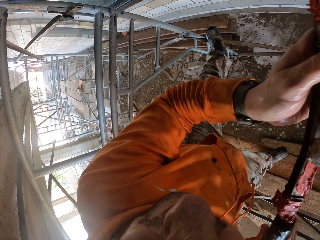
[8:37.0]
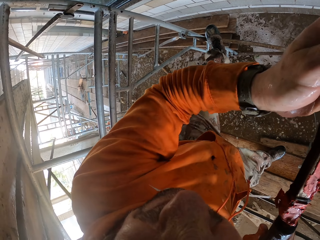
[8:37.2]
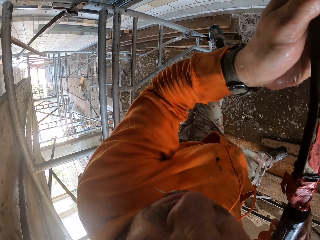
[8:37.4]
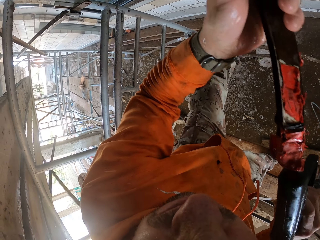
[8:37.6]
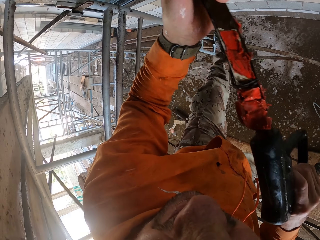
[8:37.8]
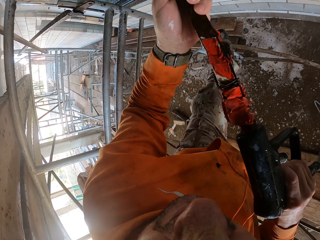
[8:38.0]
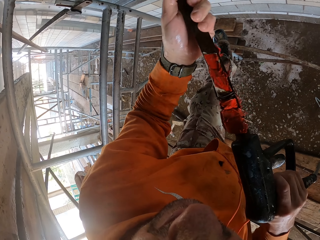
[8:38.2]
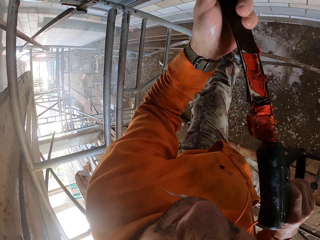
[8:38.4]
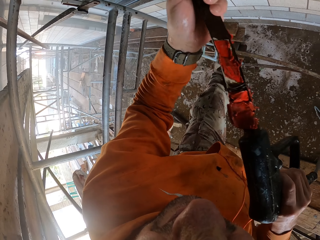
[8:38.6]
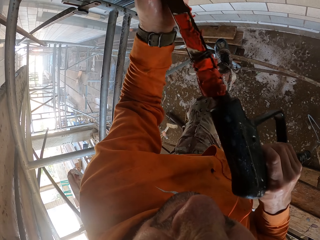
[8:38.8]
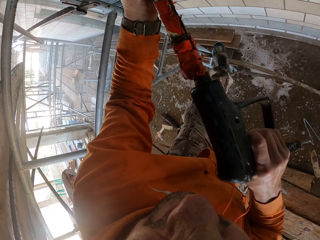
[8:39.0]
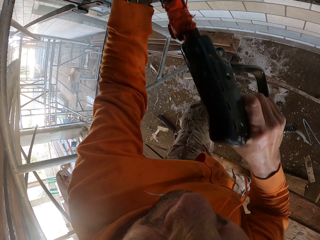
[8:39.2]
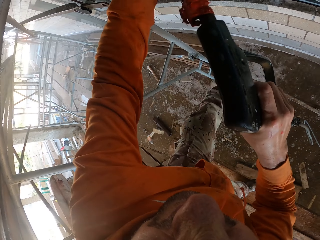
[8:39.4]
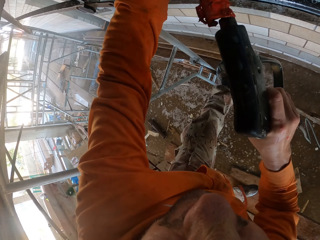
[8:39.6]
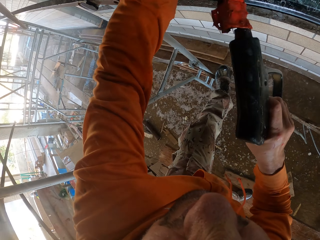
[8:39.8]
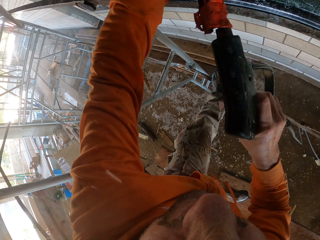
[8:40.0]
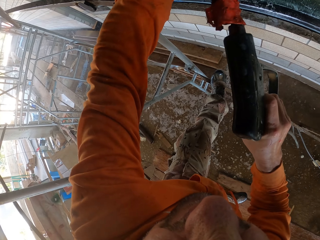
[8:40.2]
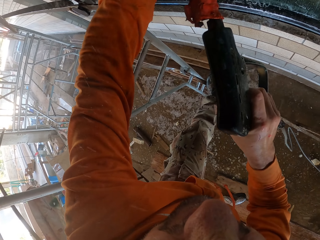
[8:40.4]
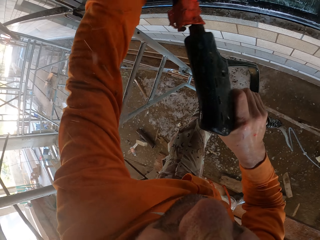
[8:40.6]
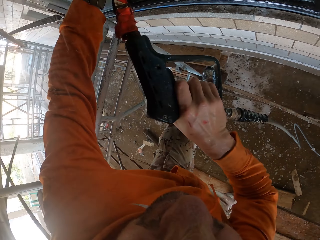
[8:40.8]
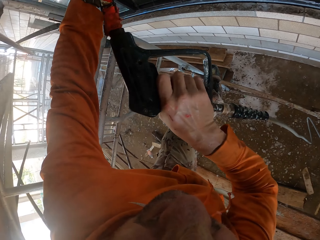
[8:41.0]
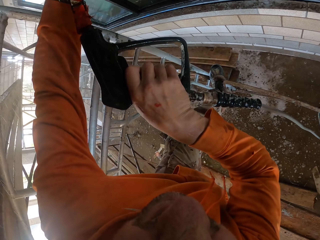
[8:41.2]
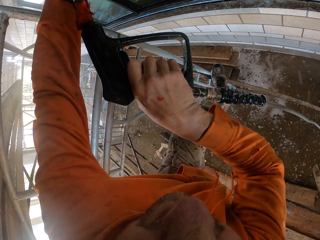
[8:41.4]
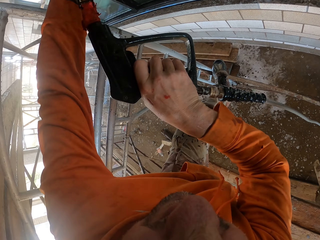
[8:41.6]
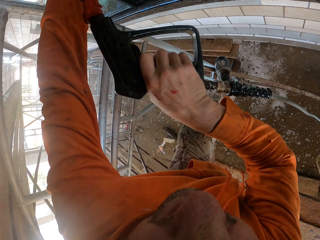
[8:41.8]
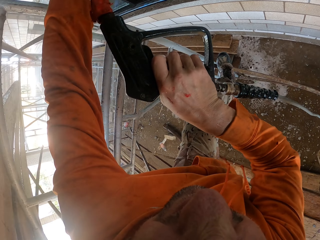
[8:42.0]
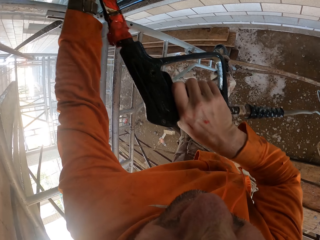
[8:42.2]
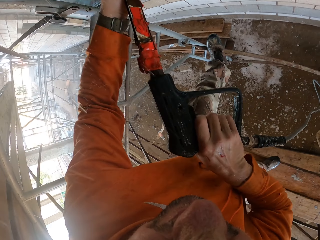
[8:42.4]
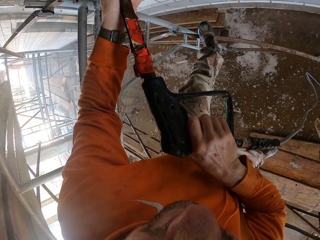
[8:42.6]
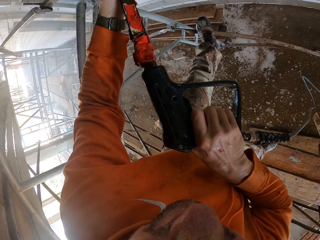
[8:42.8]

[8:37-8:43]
The camera wearer sprays the wall using a pressure water gun.

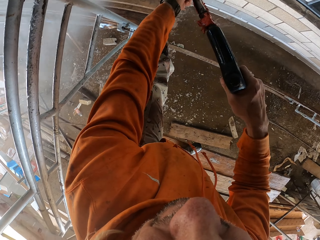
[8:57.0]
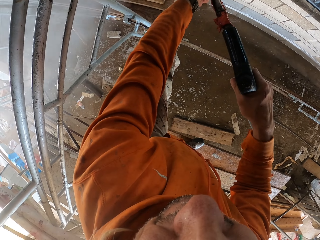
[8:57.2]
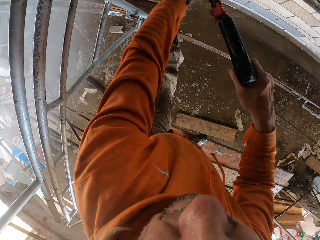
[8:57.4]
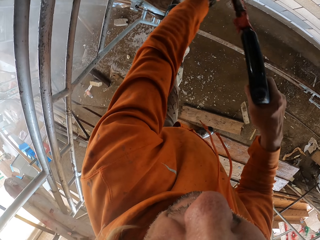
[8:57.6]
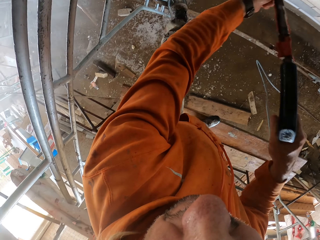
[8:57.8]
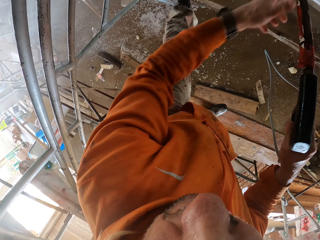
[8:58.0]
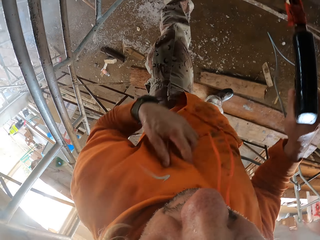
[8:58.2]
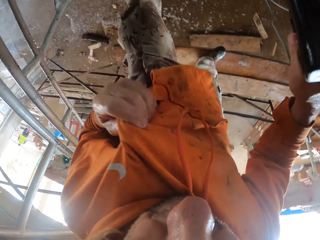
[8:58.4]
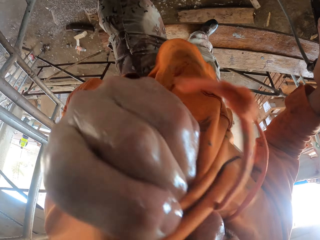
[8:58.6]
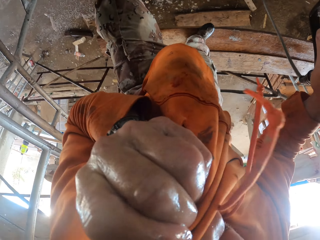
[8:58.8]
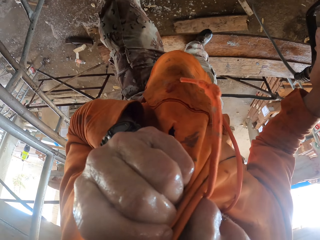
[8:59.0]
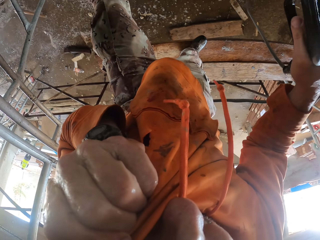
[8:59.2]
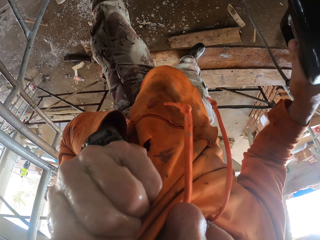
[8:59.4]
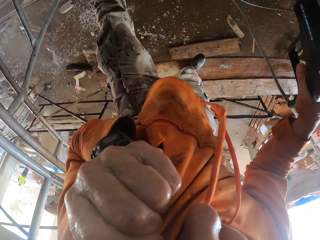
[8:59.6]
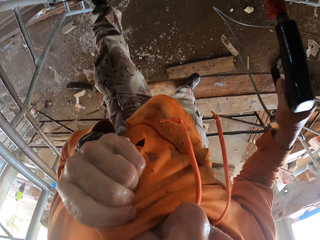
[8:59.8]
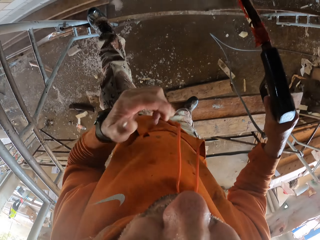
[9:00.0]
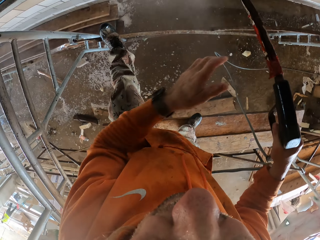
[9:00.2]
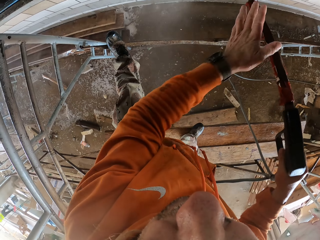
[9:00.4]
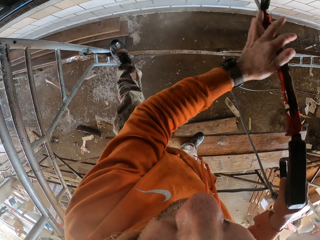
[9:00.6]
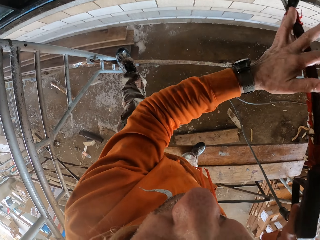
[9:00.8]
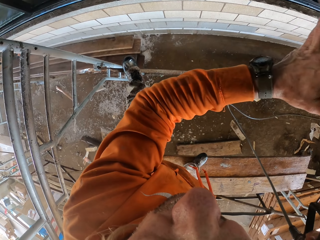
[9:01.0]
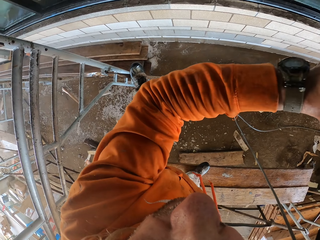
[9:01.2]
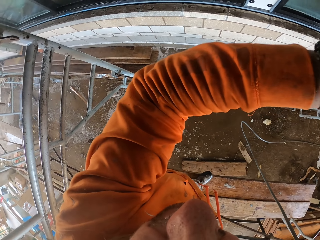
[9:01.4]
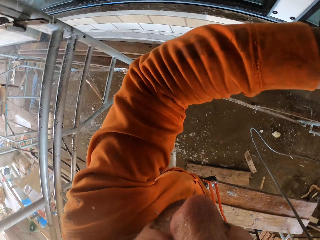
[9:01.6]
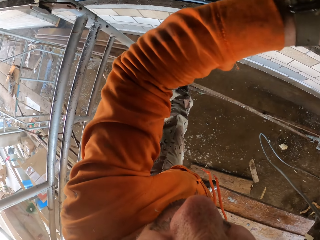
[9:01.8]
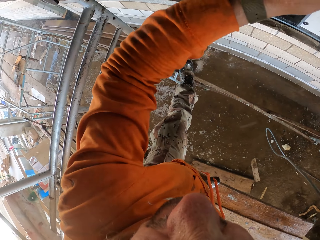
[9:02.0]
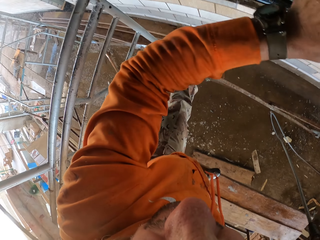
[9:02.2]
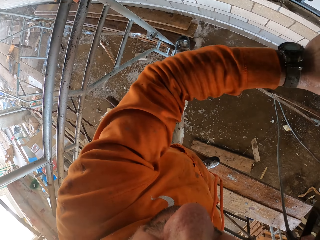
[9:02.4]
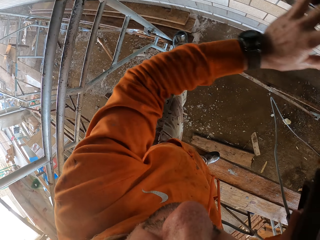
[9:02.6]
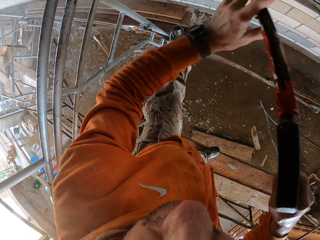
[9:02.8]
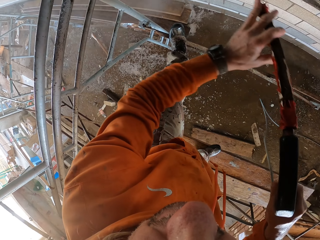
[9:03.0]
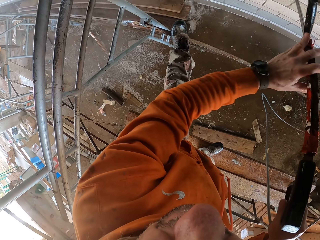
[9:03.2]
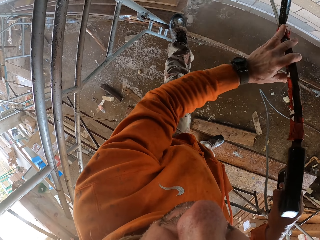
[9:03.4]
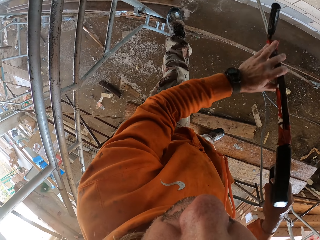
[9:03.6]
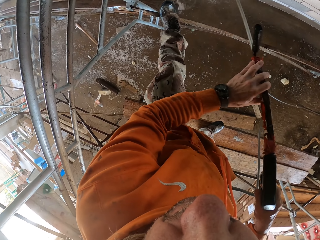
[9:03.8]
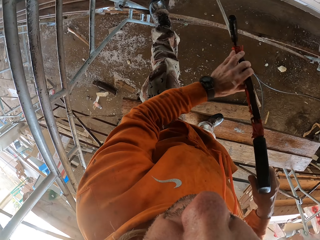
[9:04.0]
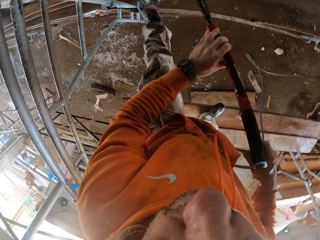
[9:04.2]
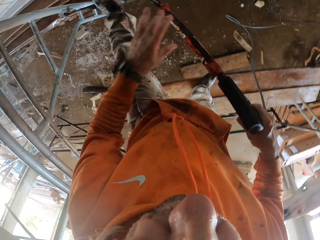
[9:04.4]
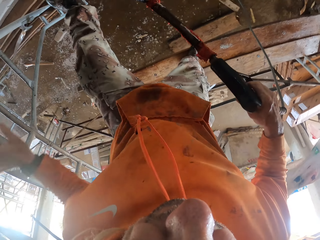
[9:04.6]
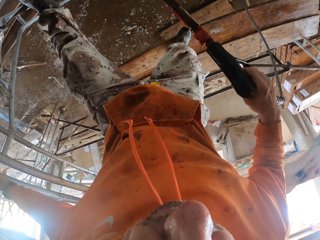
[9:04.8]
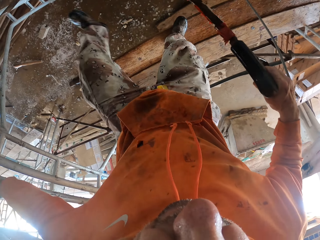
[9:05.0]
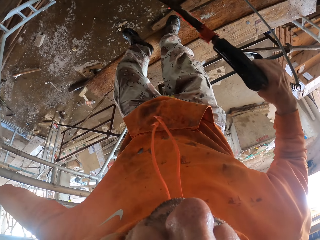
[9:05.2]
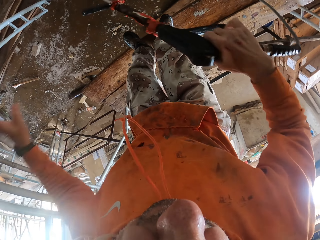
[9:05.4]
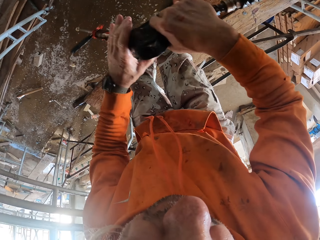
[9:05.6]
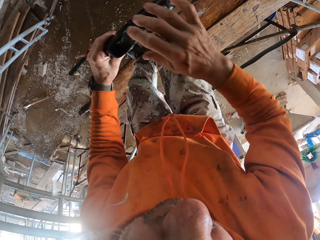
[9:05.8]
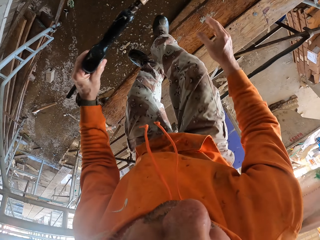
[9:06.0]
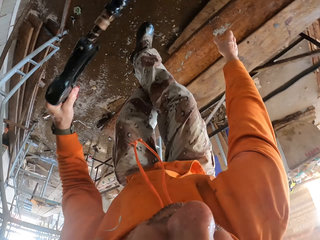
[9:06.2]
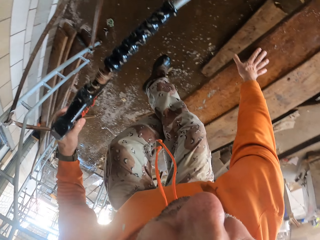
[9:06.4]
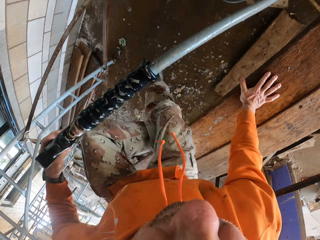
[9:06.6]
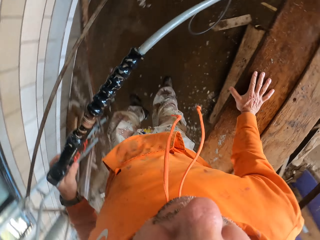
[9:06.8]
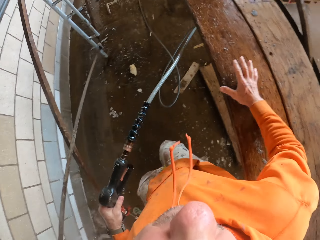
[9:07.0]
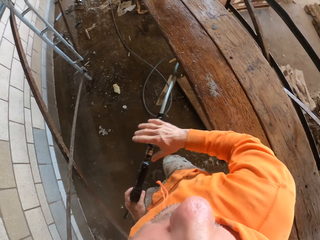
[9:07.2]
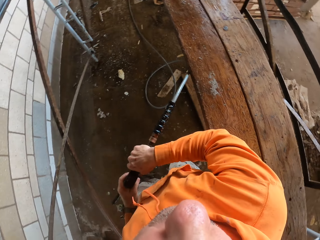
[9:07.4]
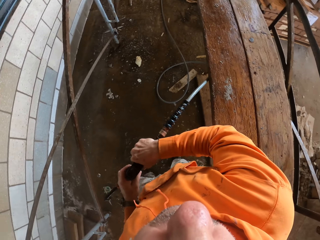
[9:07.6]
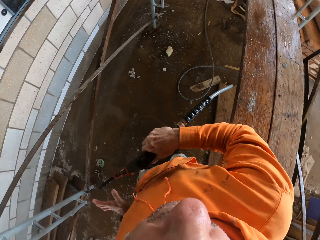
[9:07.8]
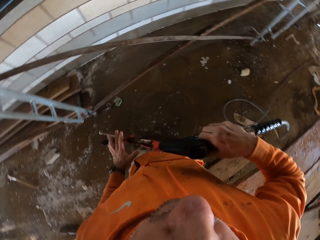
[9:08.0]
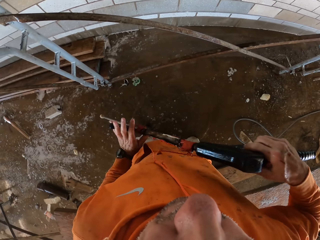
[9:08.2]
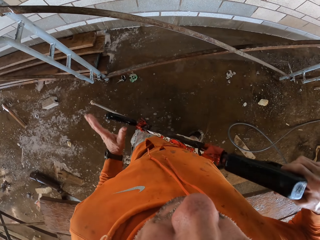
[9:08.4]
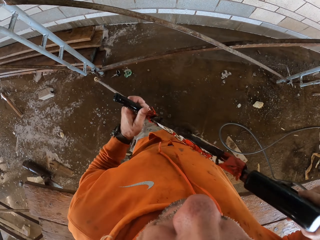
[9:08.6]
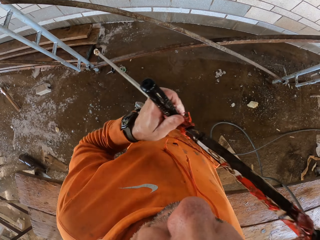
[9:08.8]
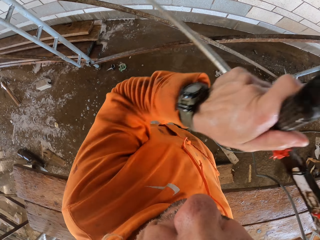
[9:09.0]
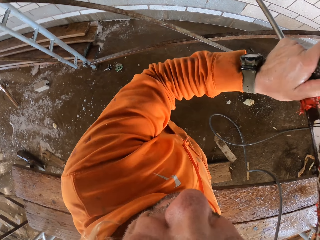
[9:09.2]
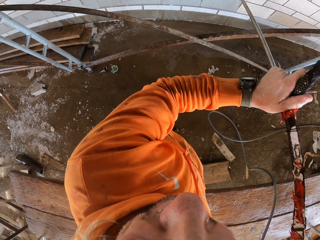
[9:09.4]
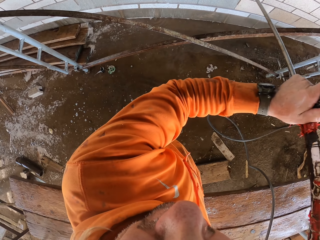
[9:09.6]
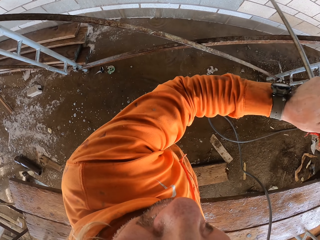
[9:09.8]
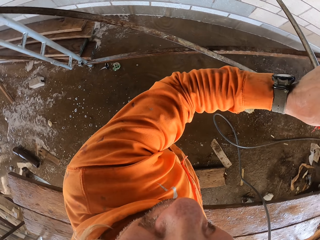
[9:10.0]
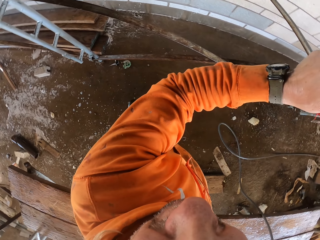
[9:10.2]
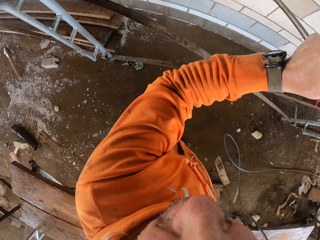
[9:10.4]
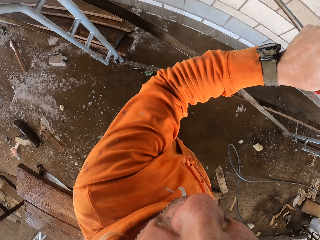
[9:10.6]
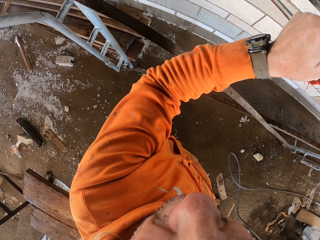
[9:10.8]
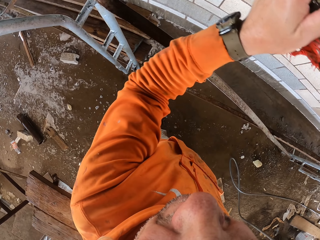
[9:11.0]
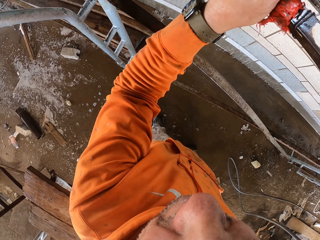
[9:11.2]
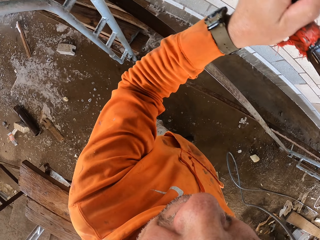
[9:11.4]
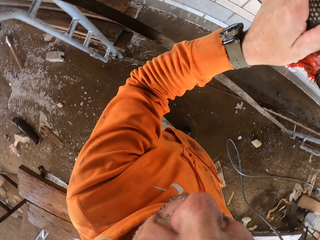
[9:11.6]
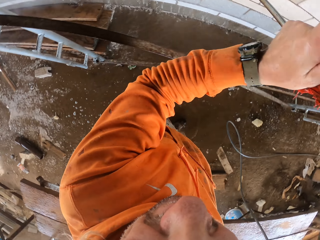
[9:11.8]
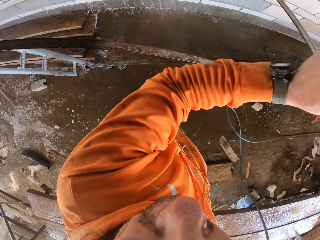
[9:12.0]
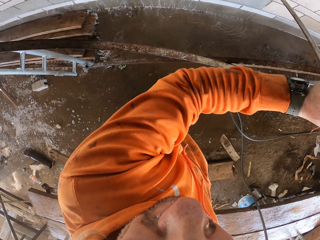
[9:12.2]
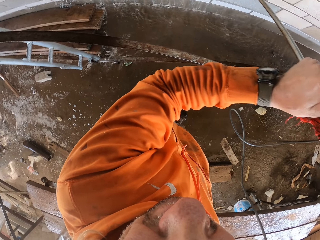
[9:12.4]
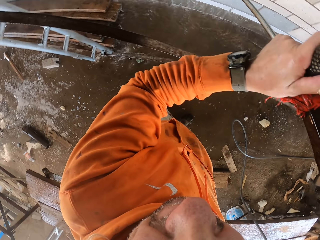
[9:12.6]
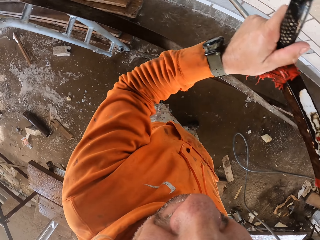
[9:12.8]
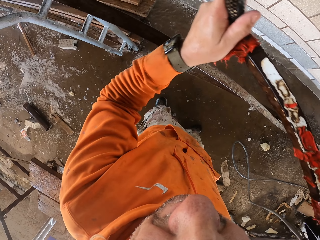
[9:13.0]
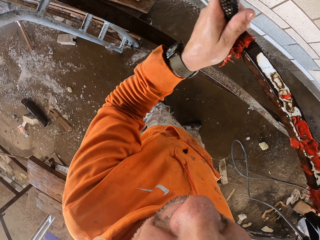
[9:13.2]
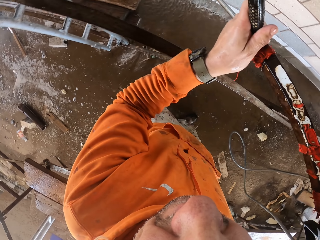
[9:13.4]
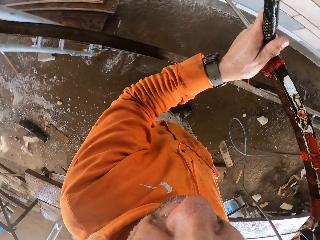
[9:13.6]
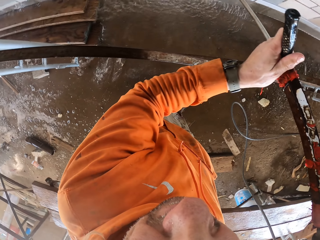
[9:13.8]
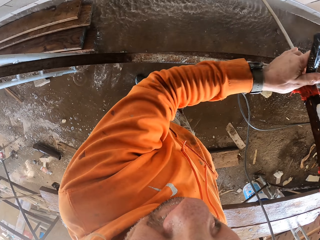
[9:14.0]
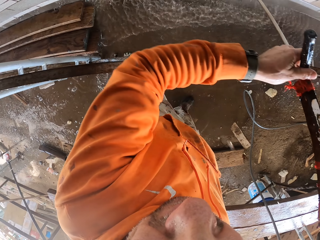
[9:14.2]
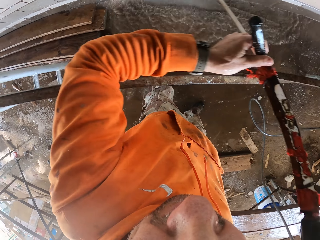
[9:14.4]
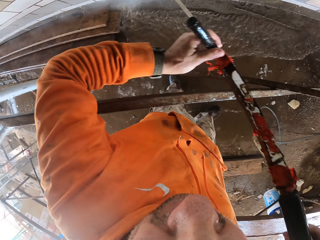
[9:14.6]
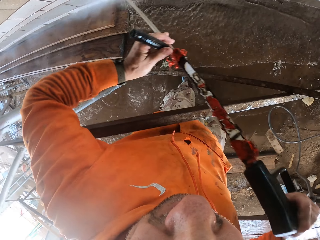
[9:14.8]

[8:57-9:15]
The camera wearer wipes his face with his cloth. He jumps down from the wood frame. He sprays the window. He sprays the wall using a pressure water gun.
